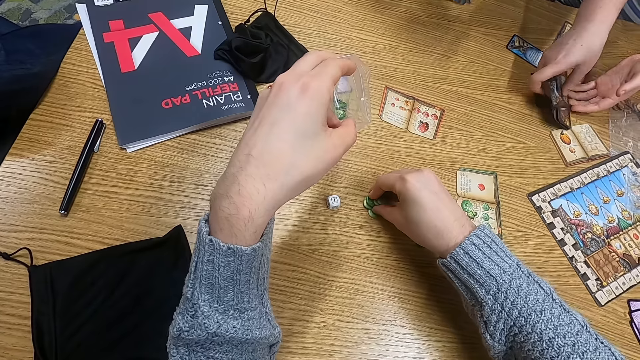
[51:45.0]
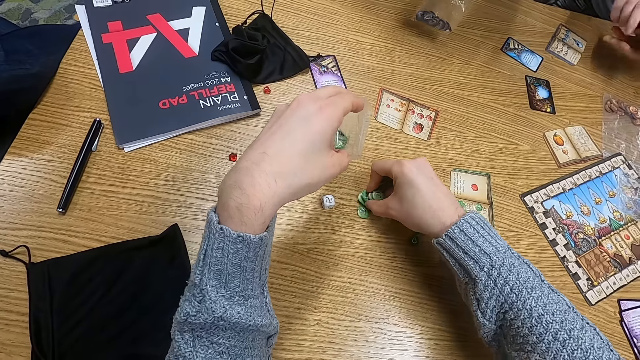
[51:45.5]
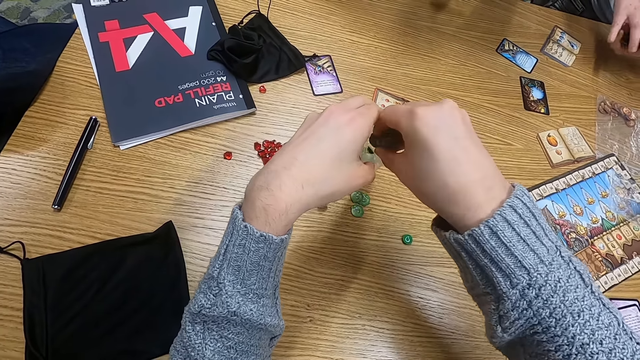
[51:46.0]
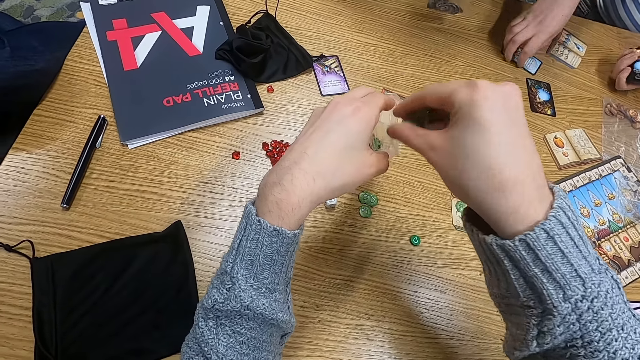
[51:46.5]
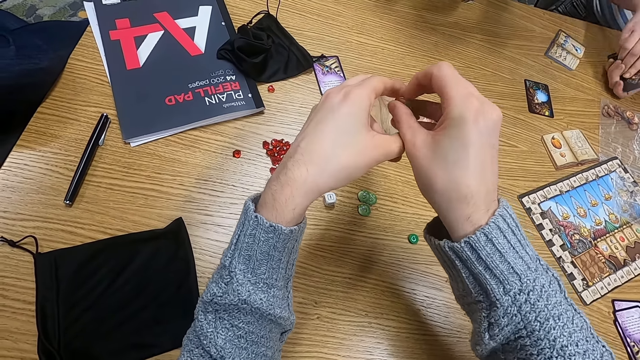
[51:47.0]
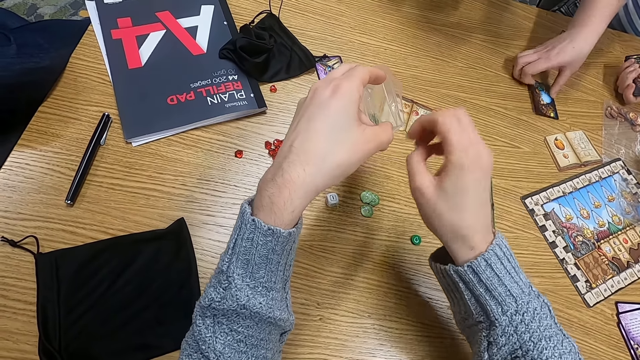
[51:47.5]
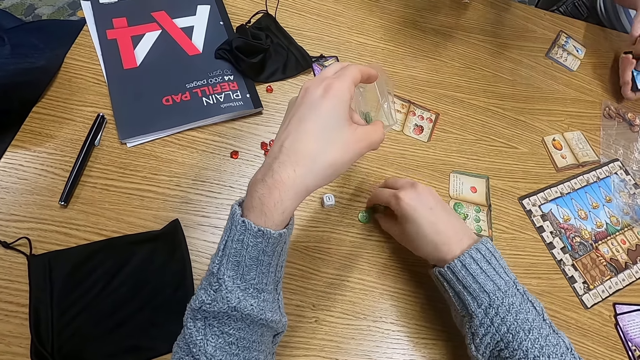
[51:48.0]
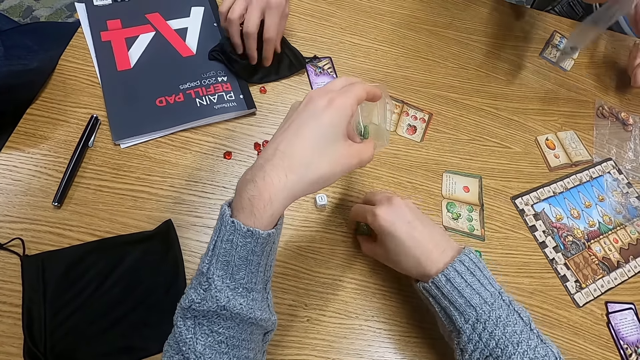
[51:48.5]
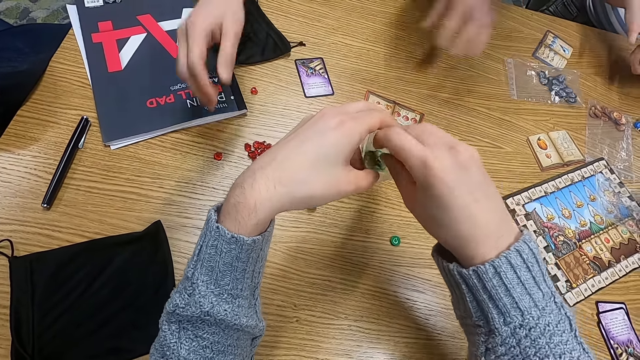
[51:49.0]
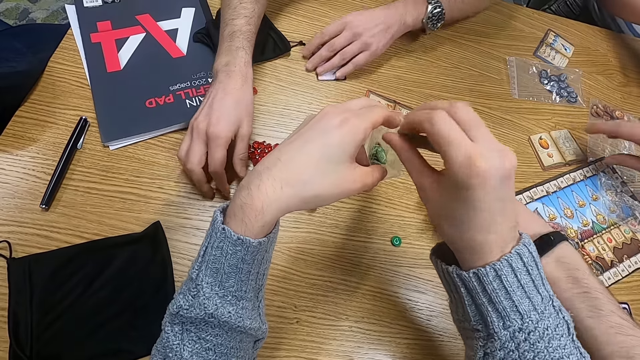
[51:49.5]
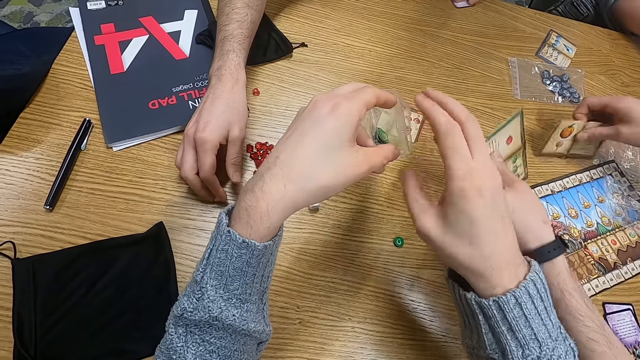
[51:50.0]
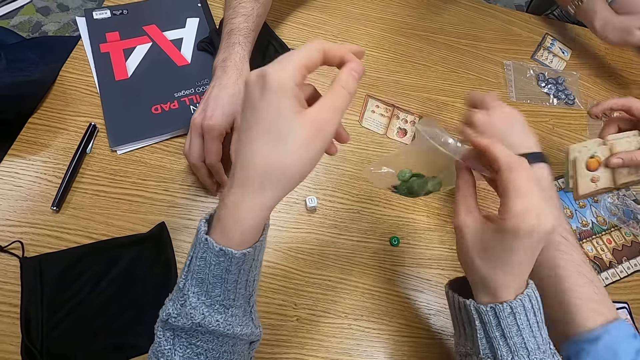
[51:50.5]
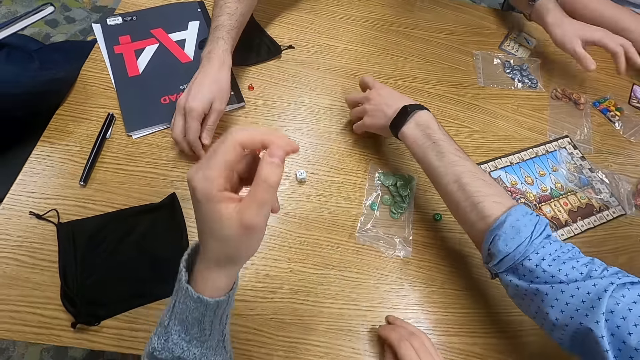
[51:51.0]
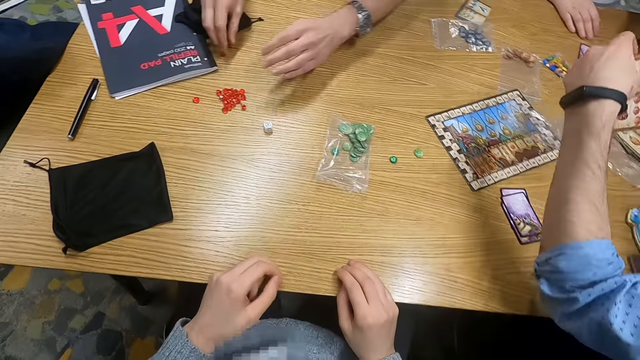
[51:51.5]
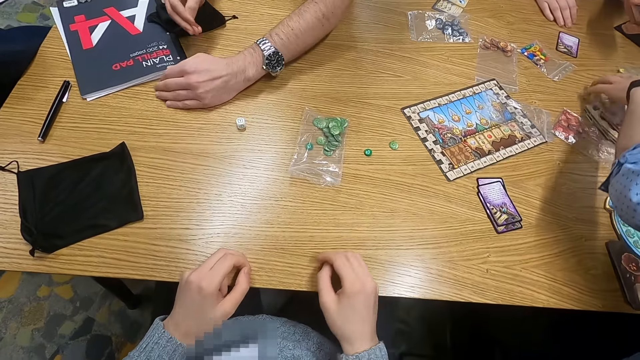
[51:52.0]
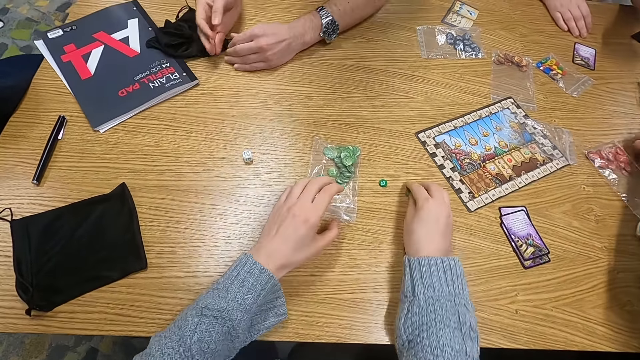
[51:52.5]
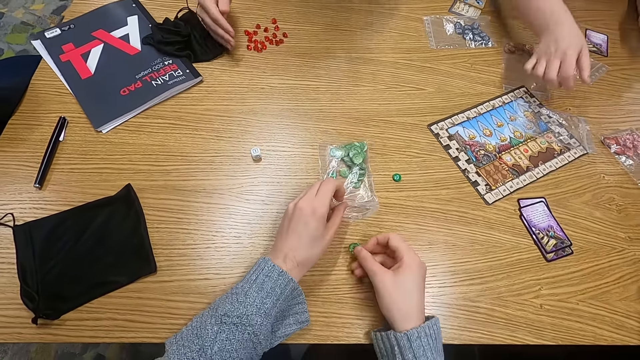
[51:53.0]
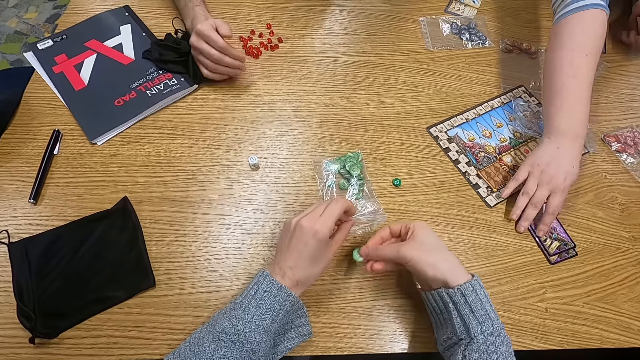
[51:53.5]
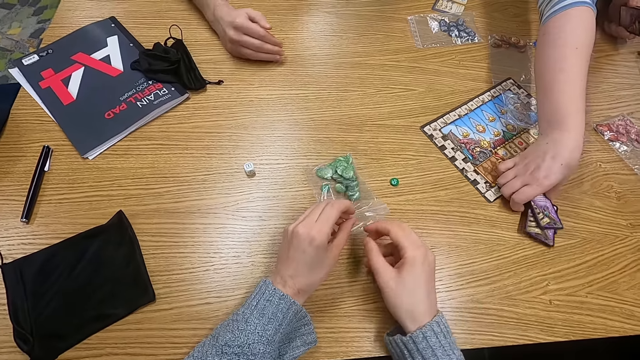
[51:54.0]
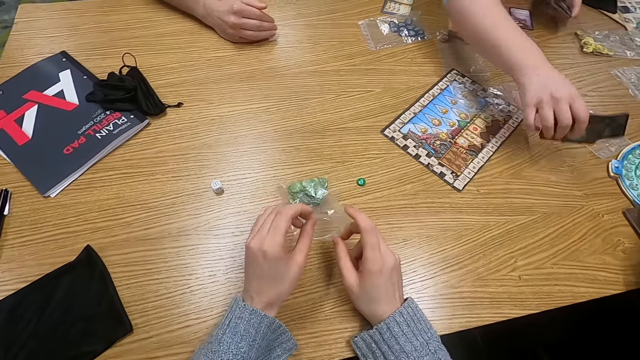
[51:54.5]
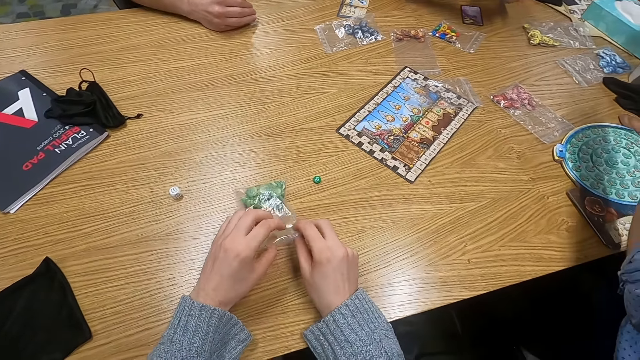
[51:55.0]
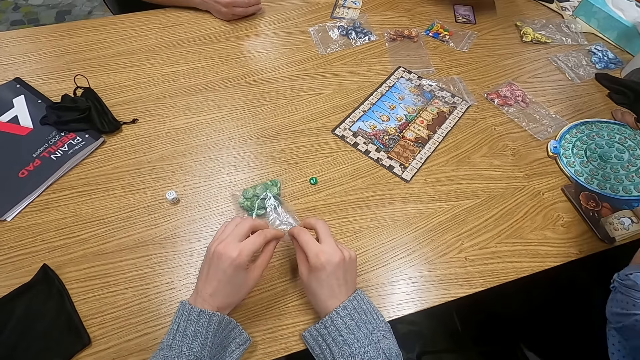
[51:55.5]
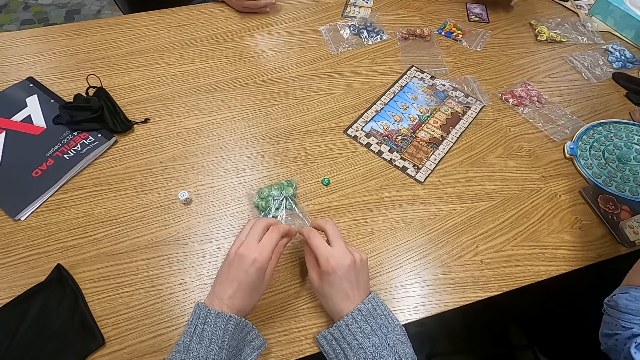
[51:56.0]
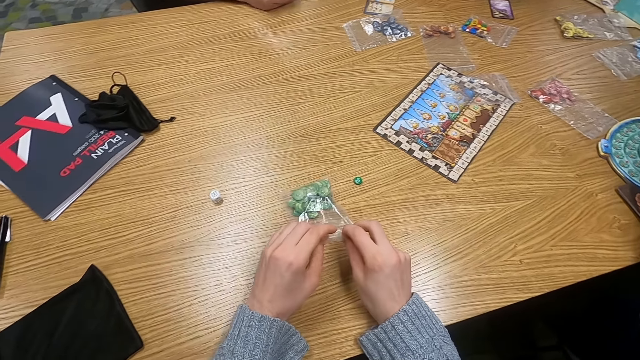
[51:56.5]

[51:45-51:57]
A man collects playing cards. The camera wearer places dice in a paper. The man collects the playing cards. Another man drops a paper and picks up something. The camera wearer drops the paper. A third man picks up cards. The second man picks up dice. The camera wearer collects something. The first man picks up the cards.

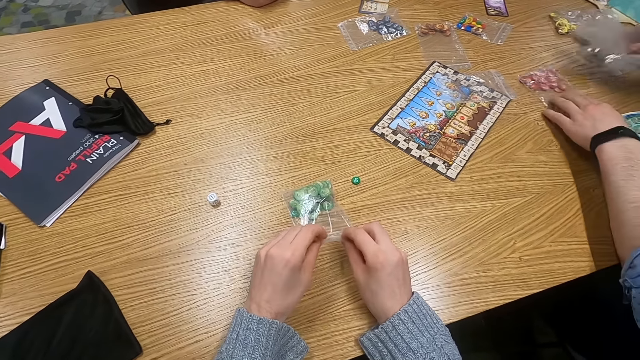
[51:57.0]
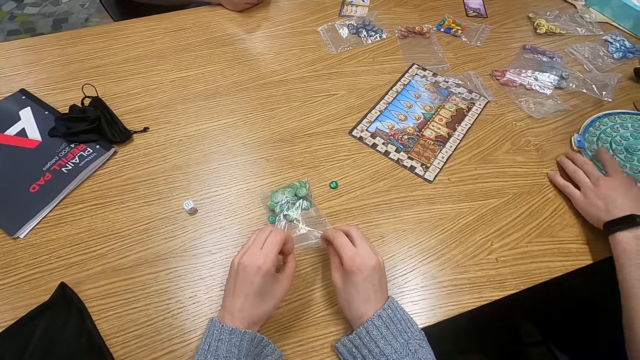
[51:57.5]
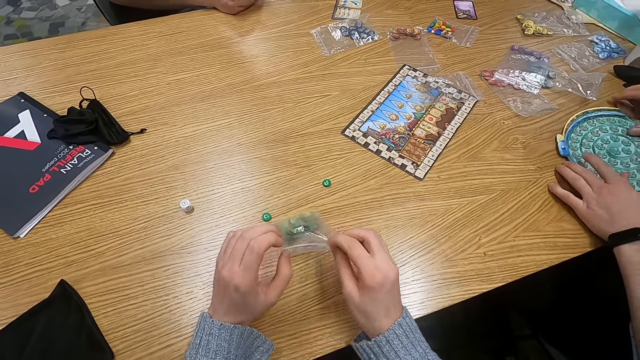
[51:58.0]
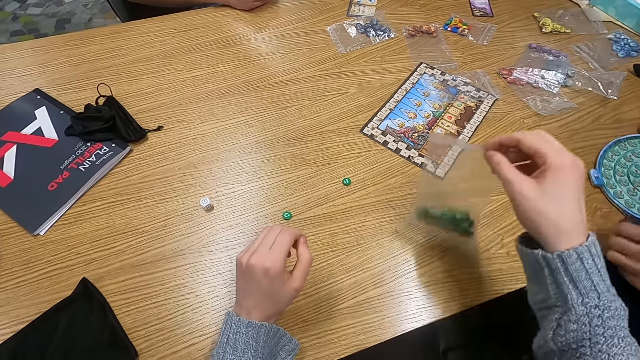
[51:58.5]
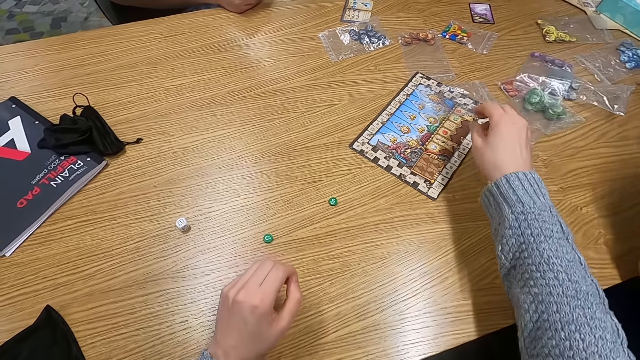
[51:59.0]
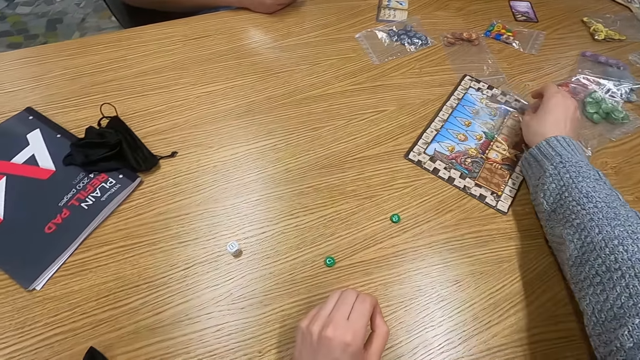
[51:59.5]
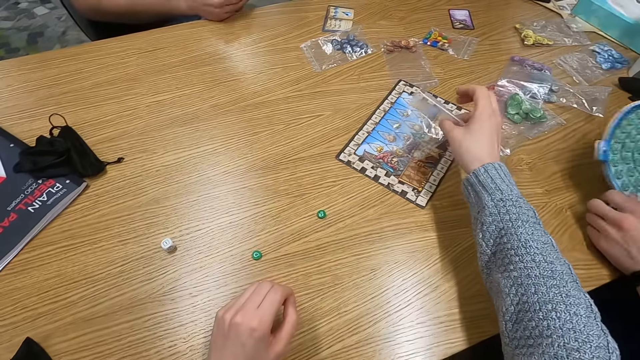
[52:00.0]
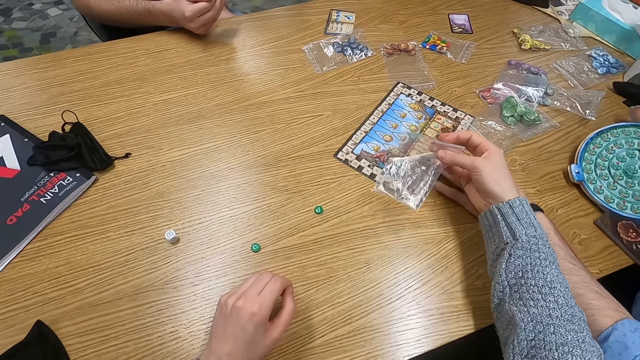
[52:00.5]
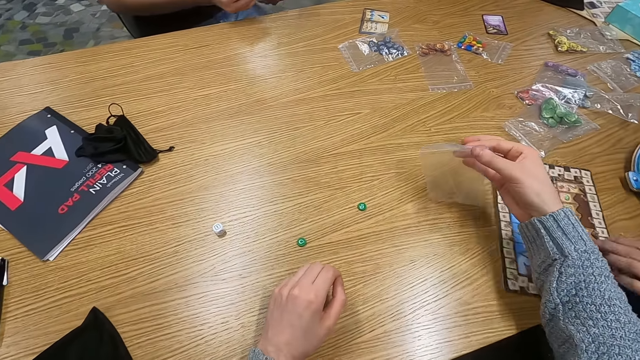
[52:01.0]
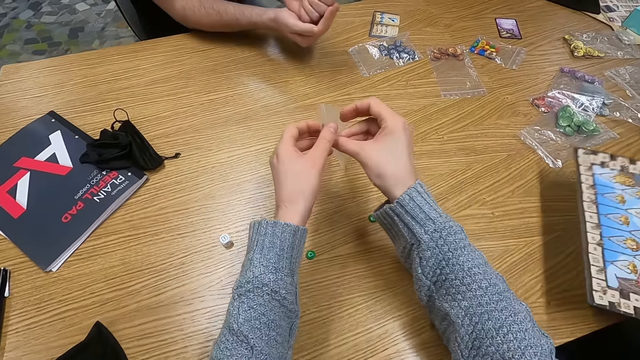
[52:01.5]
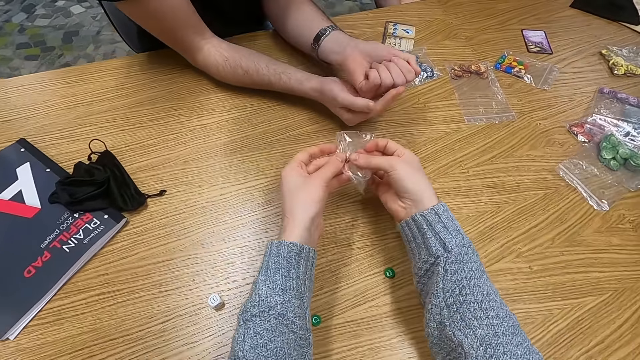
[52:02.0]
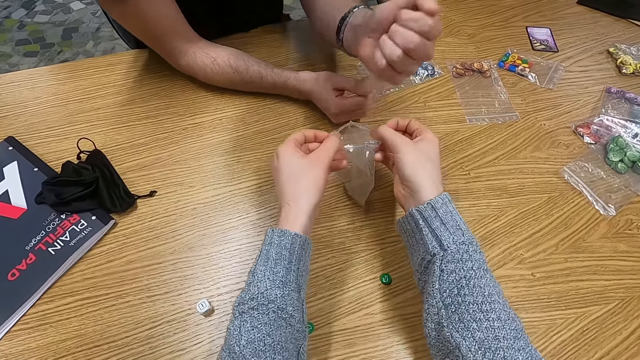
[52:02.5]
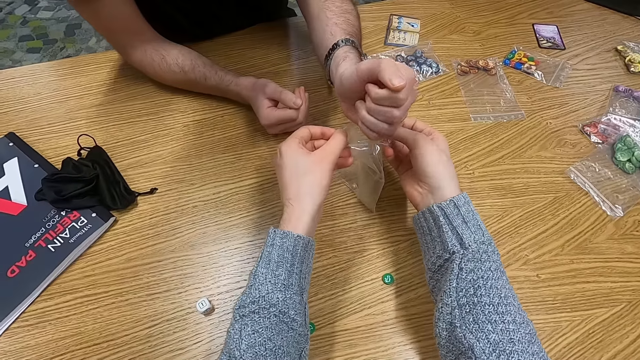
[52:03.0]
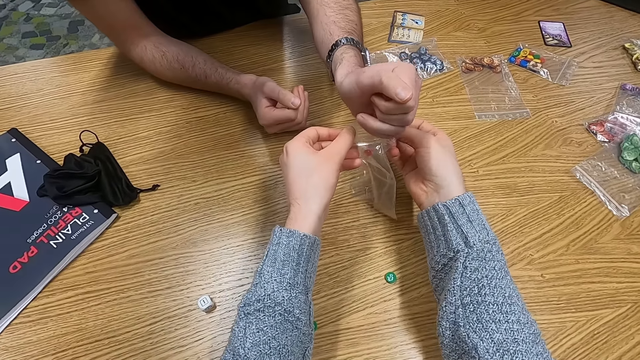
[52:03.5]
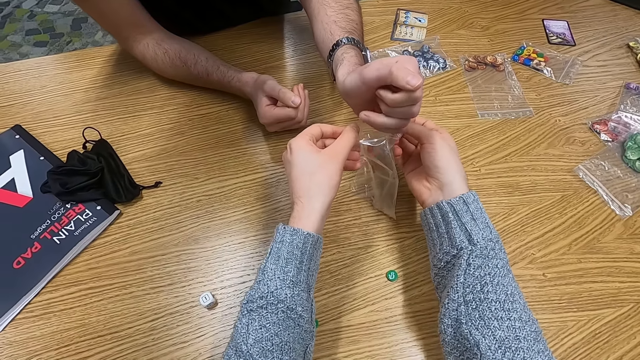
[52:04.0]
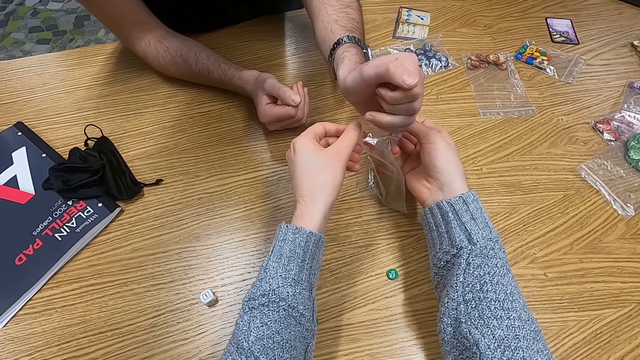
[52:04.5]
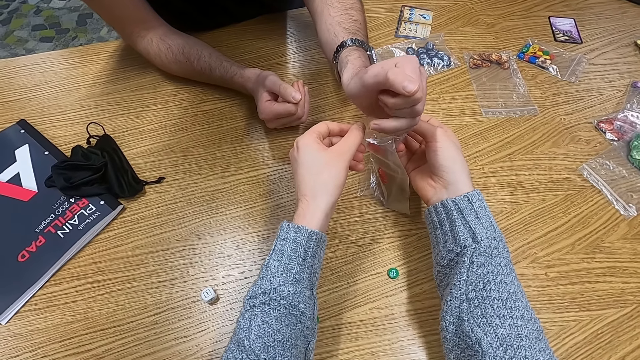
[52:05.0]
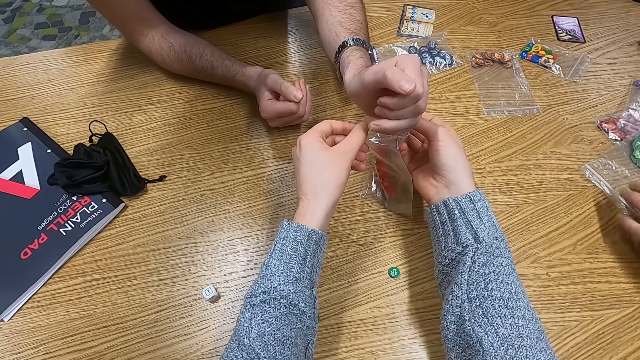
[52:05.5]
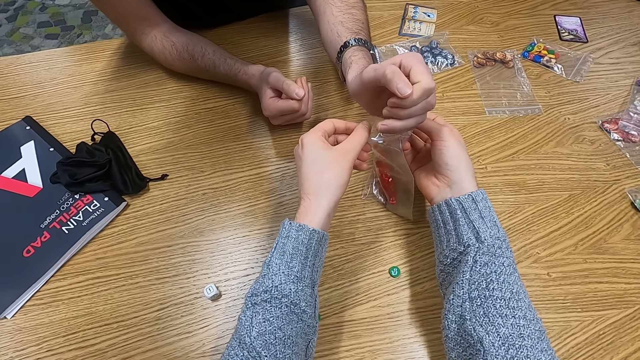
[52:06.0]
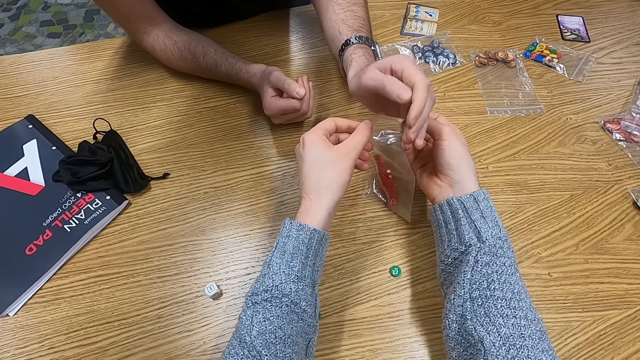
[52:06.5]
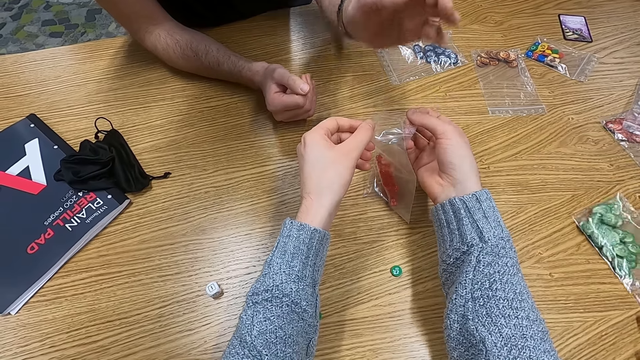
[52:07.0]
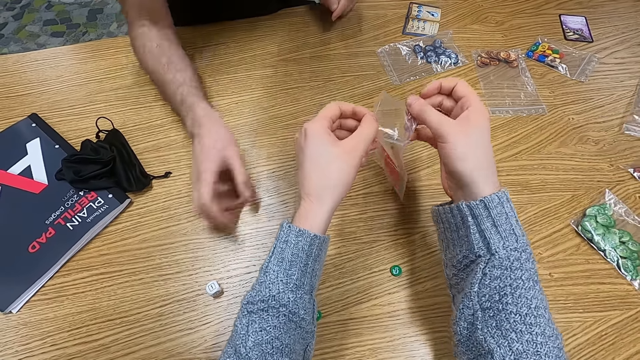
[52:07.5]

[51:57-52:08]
A man places down a paper. The camera wearer picks up a paper. They hold the paper. They place down the paper. They pick up the paper. They pull the paper. The man picks up a mat. The man holds something. The camera wearer holds the paper. The man puts something in the paper. Another man drops dice in the paper. The camera wearer holds the paper.
